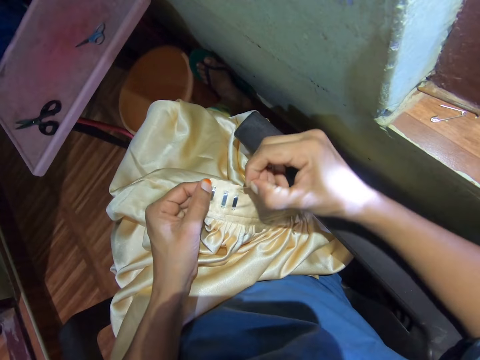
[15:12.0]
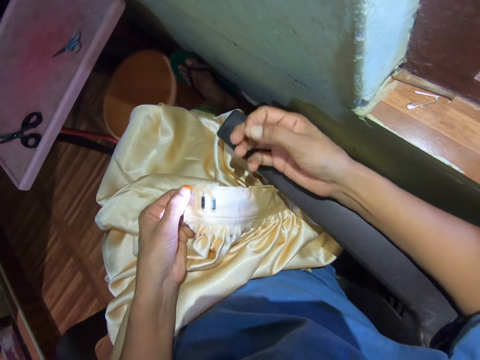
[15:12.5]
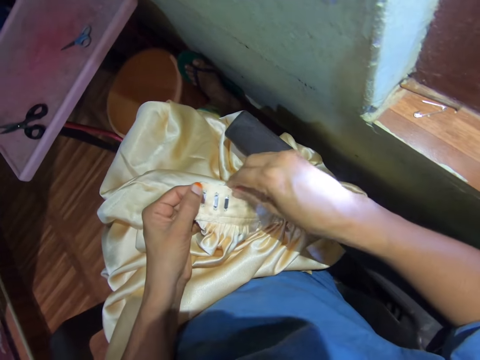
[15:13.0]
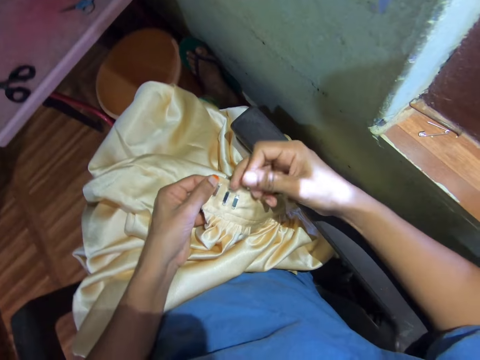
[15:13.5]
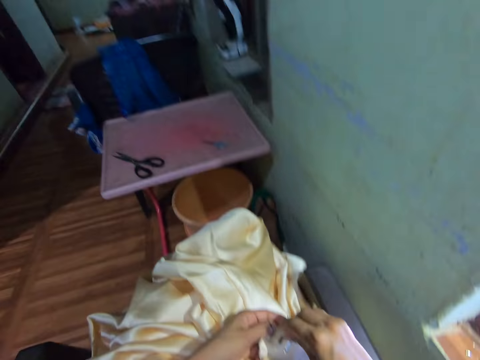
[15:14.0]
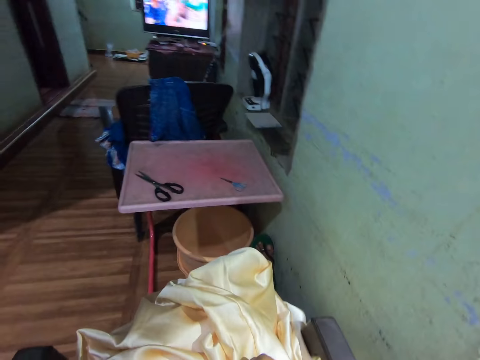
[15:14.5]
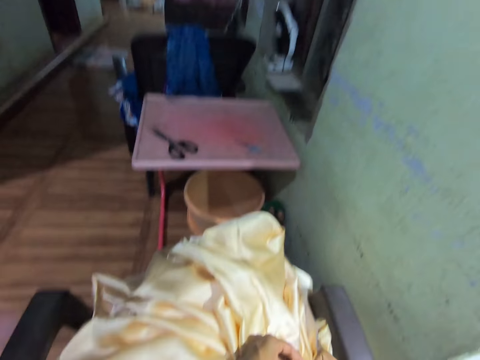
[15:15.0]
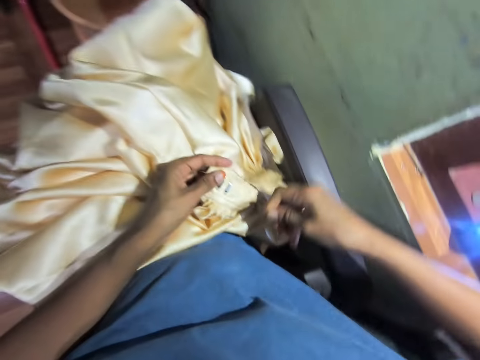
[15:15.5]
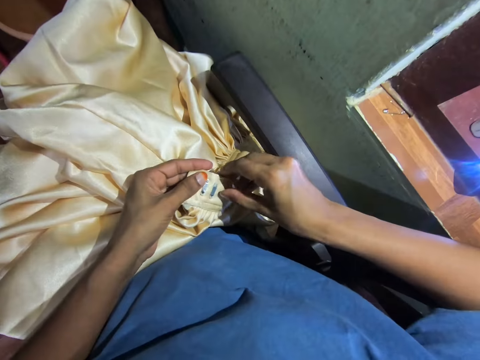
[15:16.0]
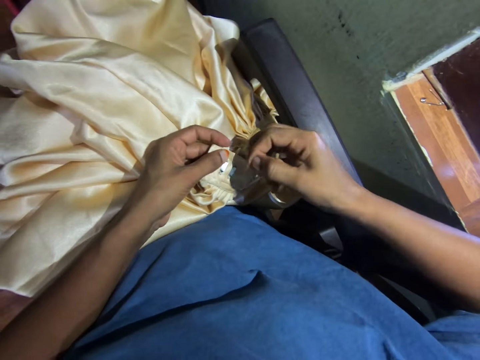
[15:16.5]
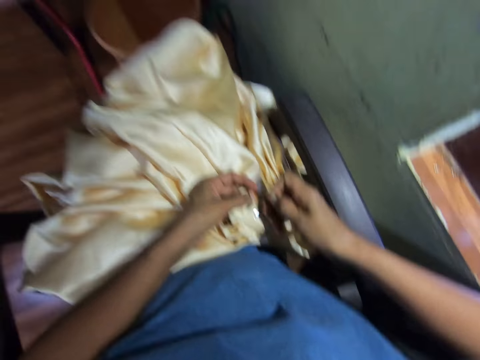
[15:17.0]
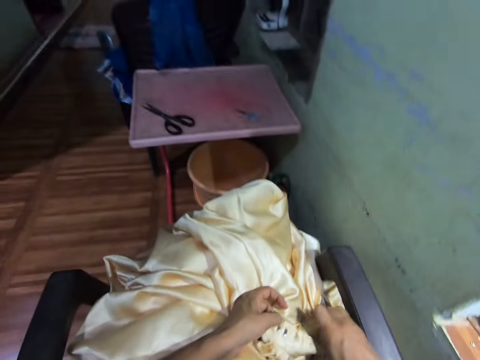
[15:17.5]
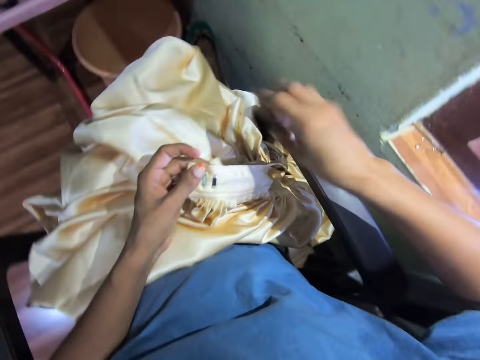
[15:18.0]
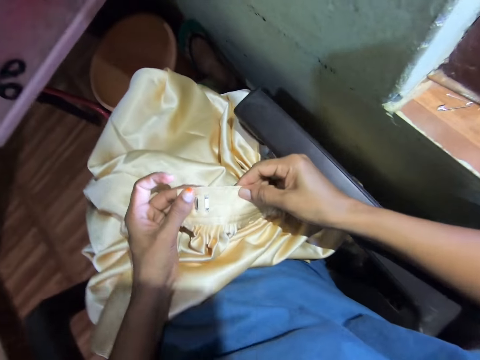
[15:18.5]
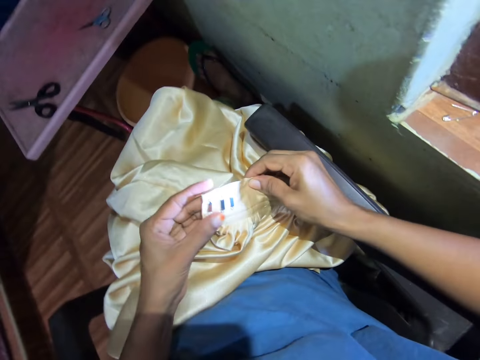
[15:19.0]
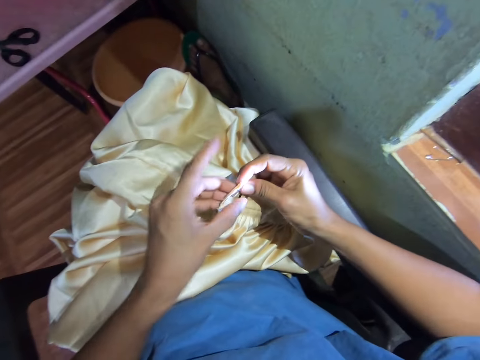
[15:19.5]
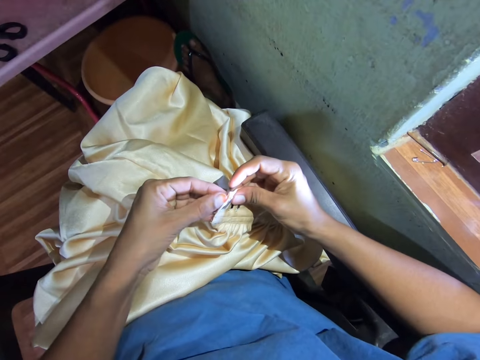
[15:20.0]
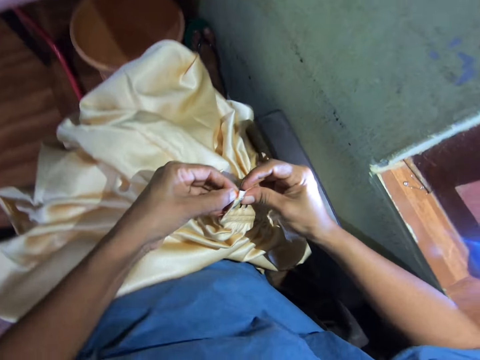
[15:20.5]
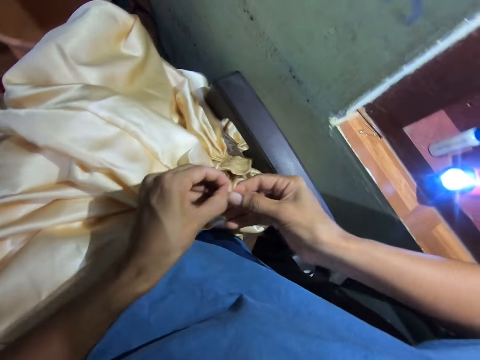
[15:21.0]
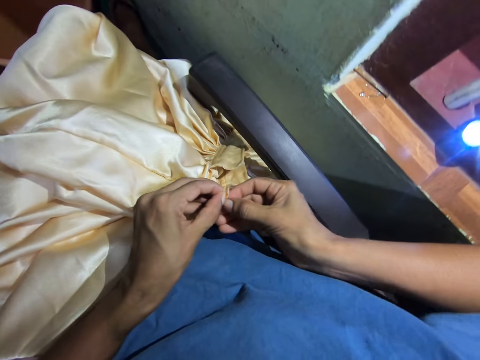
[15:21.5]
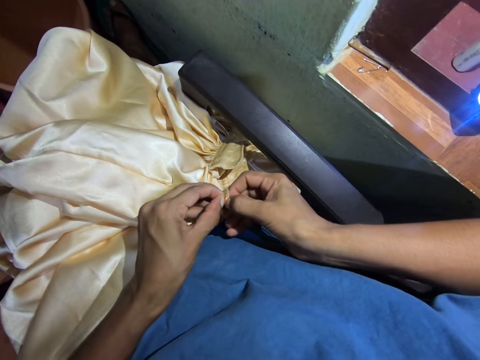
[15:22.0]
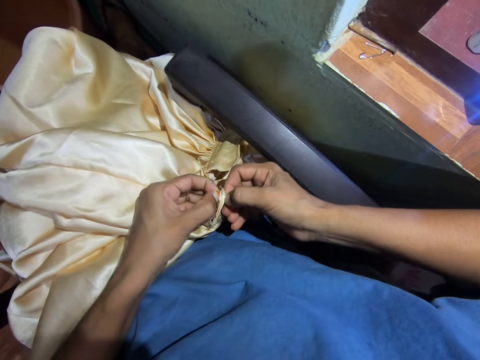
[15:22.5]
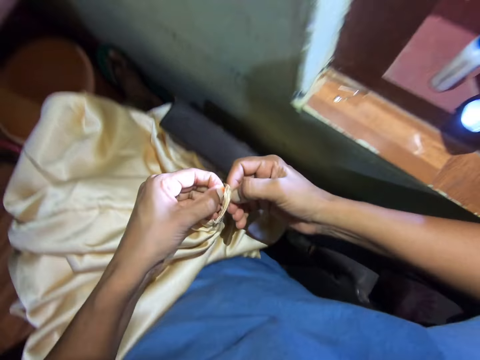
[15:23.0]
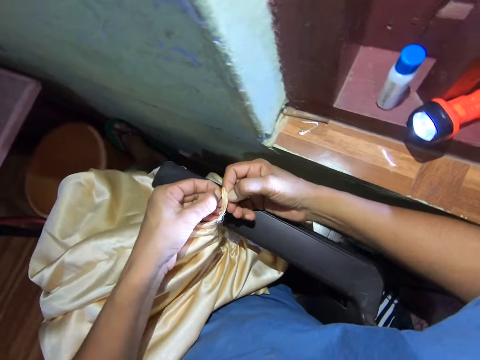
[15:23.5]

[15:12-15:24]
The camera wearer pulls out the thread from the cloth. They pull out the thread. They look at the television. They look around the room. They pull out the thread from the cloth. They look at the cloth and pull apart the cloth.

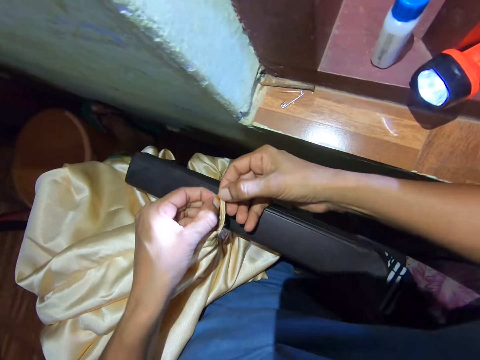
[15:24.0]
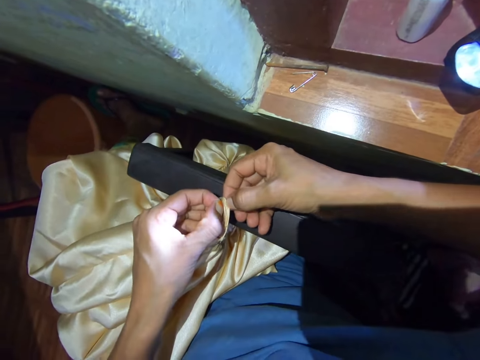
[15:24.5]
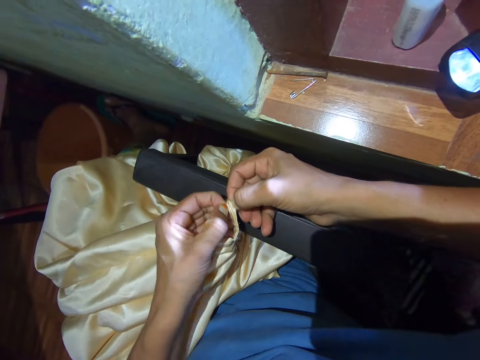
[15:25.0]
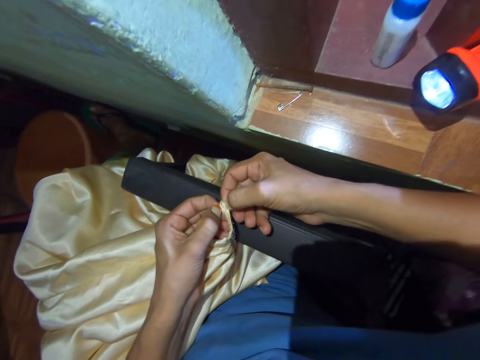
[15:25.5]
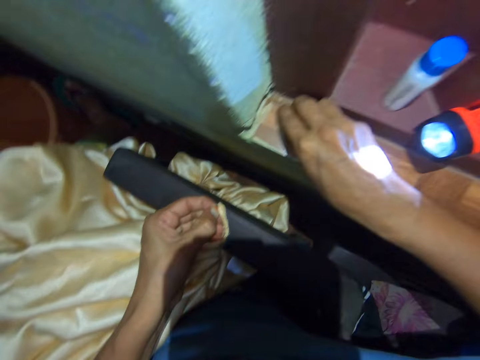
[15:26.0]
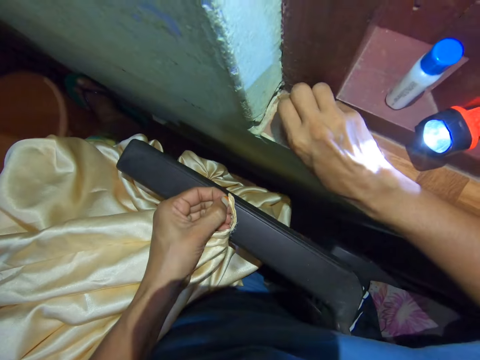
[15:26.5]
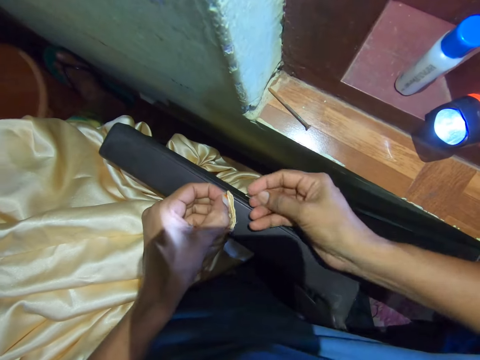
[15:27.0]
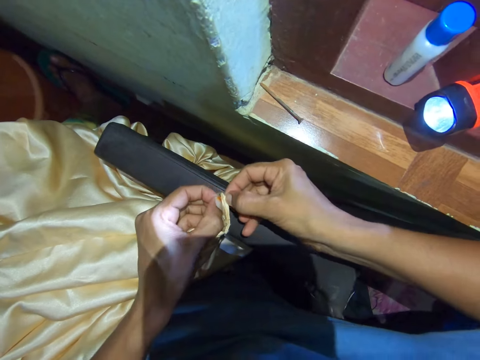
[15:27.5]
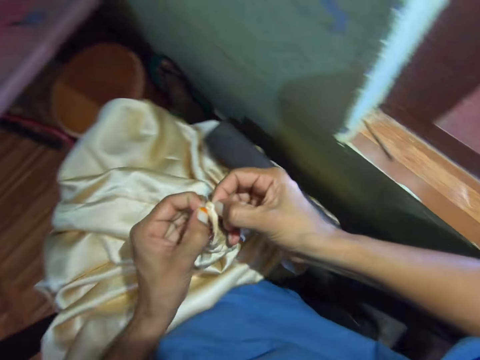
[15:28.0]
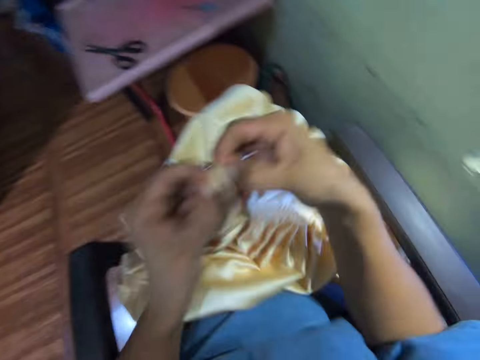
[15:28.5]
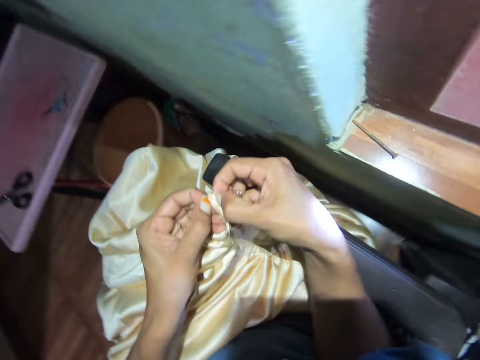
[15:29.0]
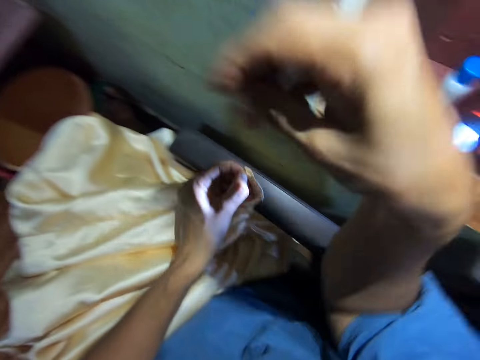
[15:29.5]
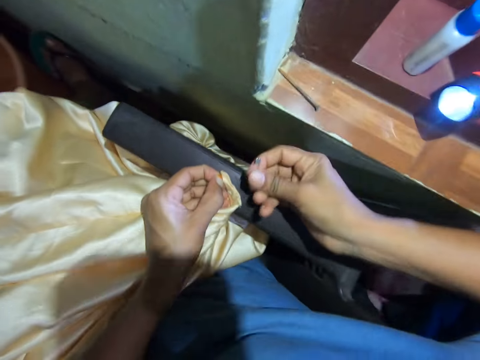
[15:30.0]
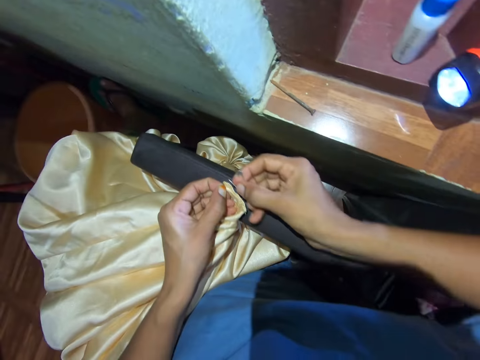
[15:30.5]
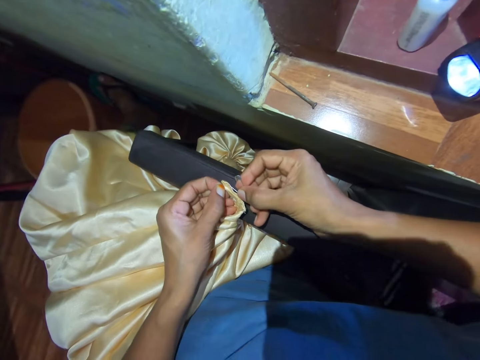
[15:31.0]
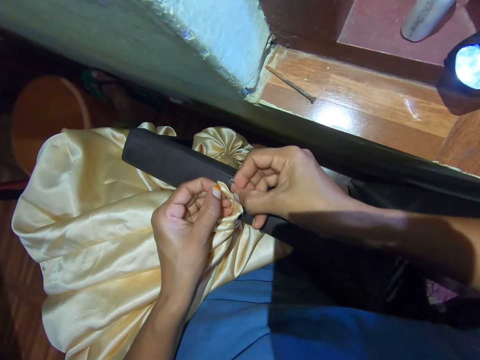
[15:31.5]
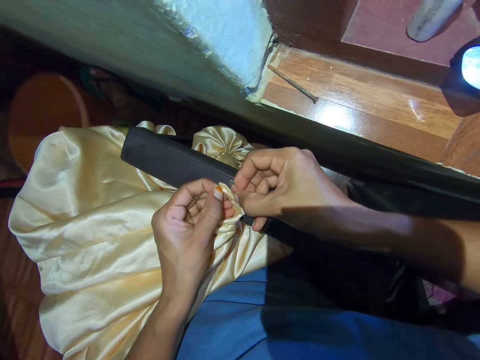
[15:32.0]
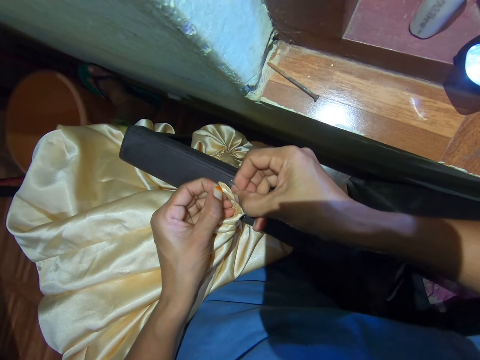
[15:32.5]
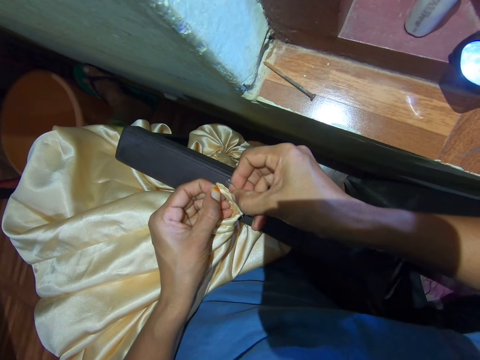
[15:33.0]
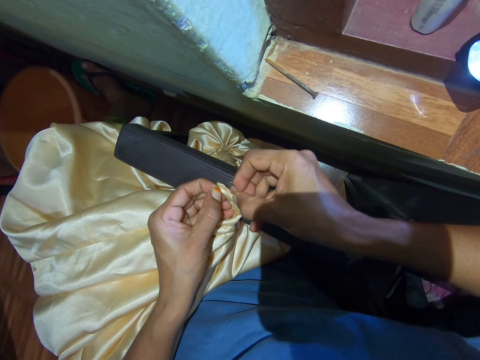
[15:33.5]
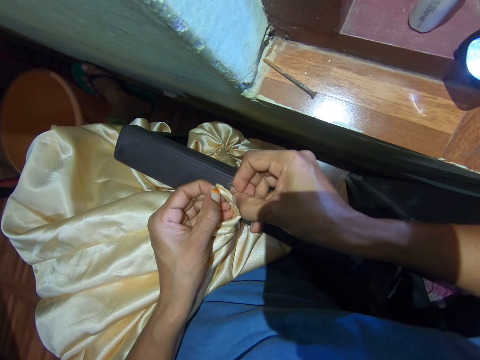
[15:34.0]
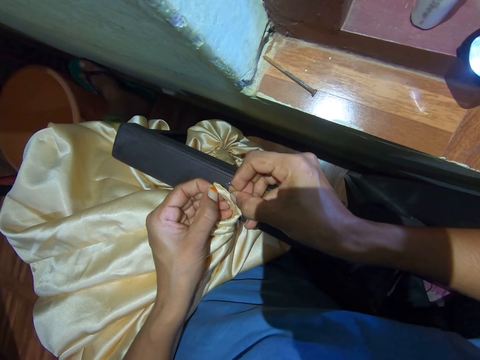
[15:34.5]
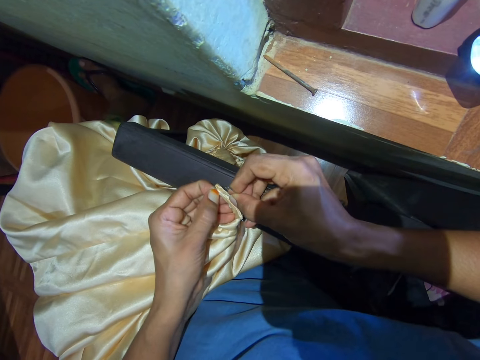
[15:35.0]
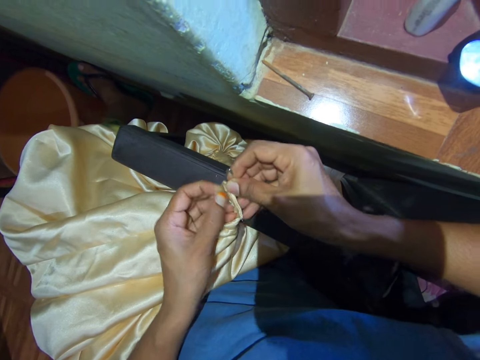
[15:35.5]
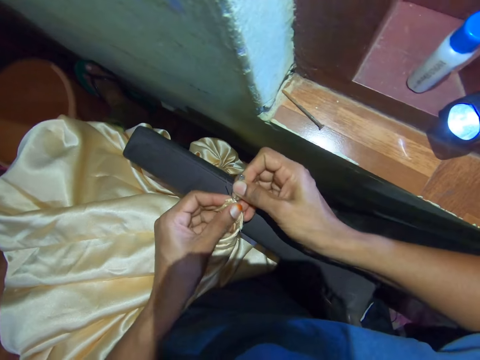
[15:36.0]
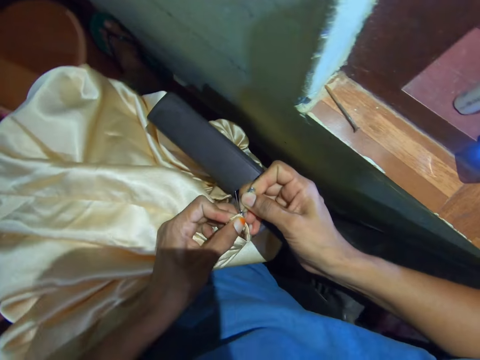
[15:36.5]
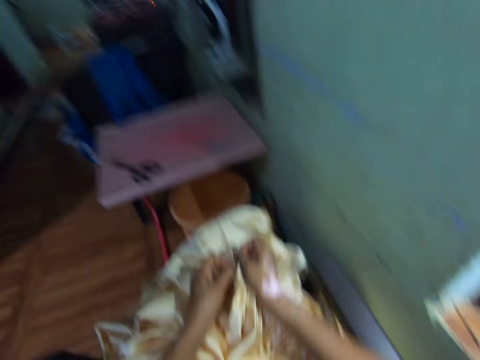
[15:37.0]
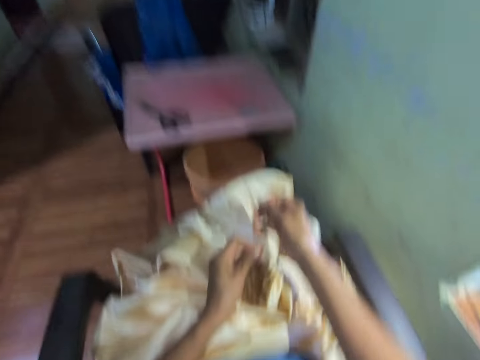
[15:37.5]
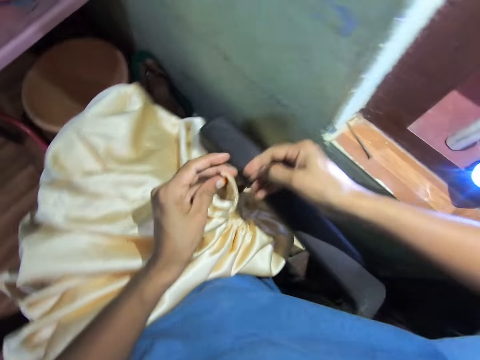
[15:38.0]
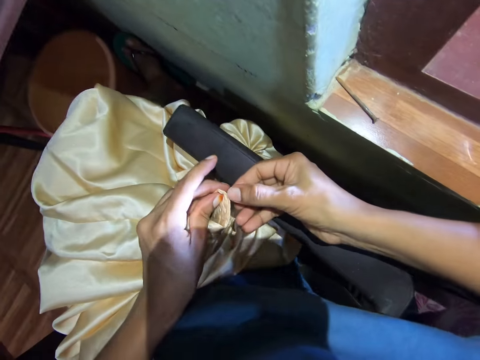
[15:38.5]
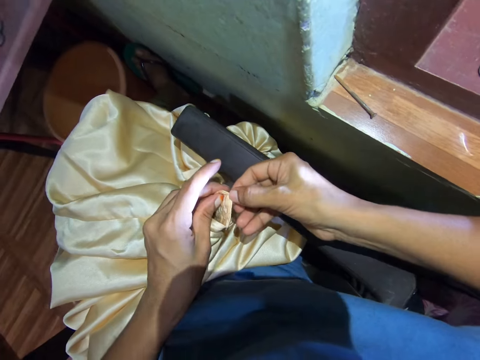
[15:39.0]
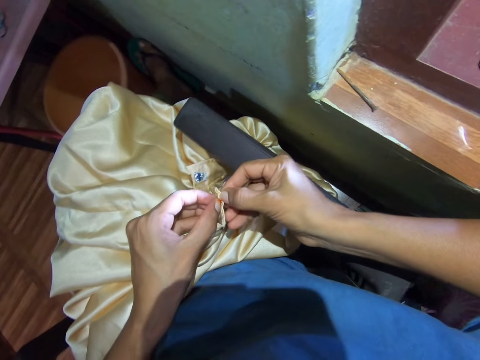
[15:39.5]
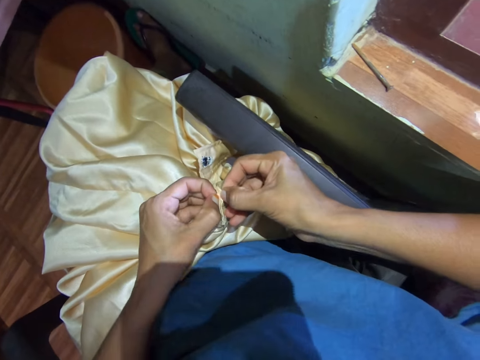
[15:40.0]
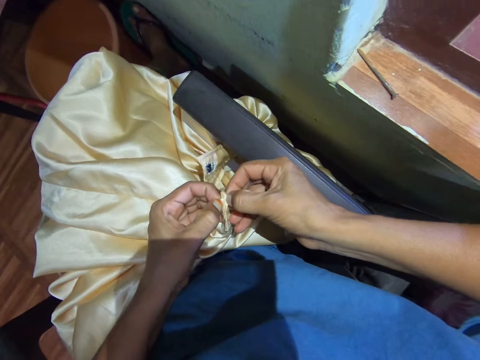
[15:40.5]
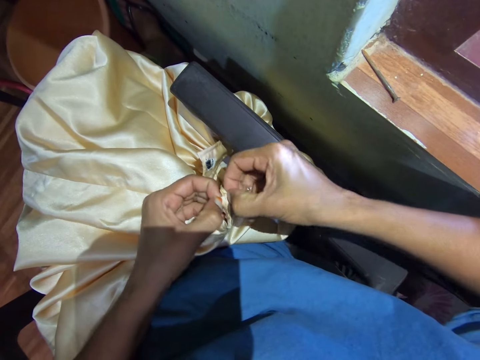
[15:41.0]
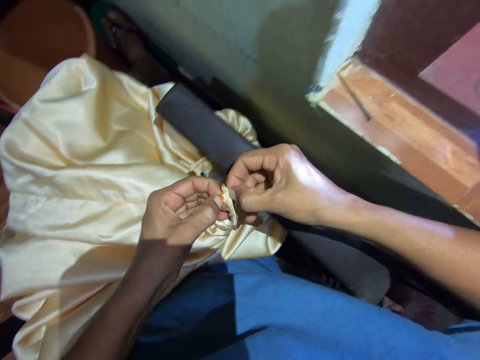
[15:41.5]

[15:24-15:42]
The camera wearer picks up the pin. They pull apart the cloth. They place the cloth on the seat handle. They repair the cloth with the safety pin. They put the pin through the thread. They pull out the thread. They pull apart the cloth. They hold the cloth.
